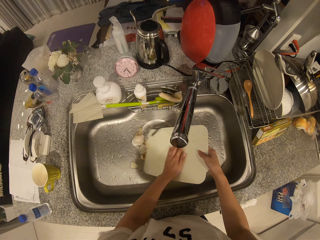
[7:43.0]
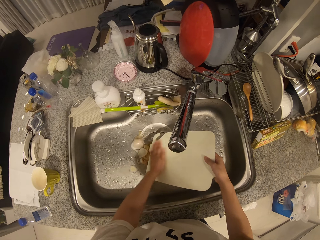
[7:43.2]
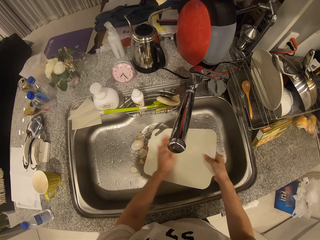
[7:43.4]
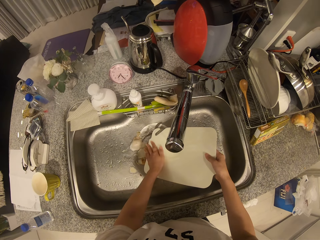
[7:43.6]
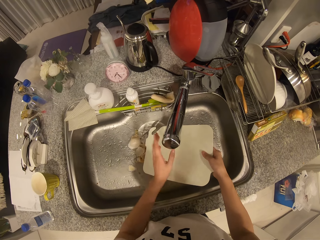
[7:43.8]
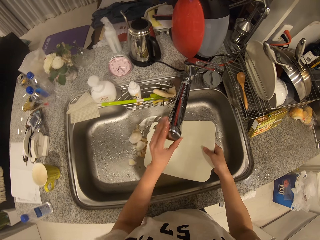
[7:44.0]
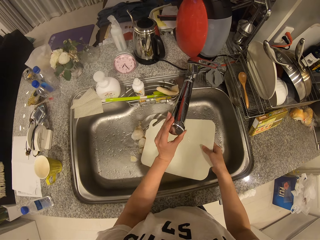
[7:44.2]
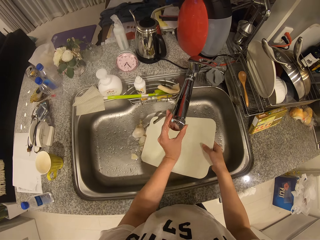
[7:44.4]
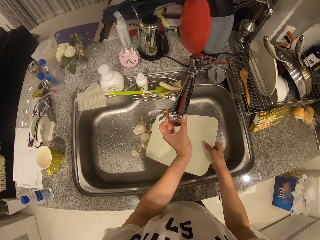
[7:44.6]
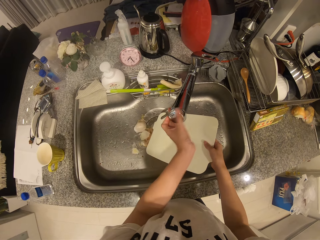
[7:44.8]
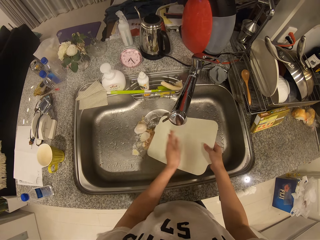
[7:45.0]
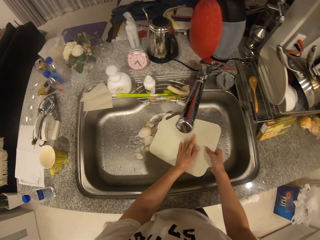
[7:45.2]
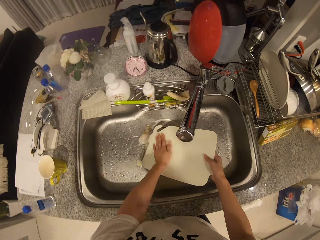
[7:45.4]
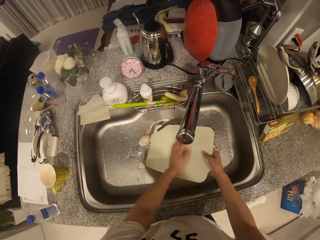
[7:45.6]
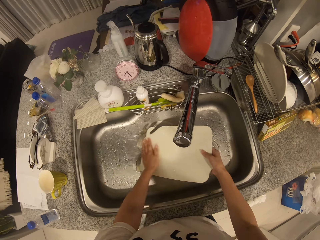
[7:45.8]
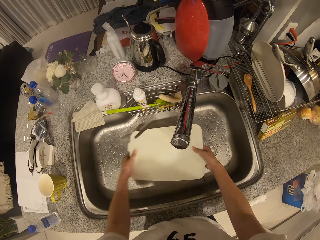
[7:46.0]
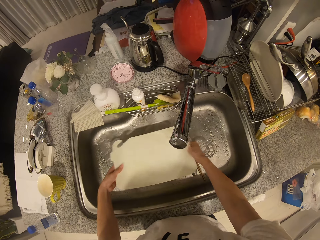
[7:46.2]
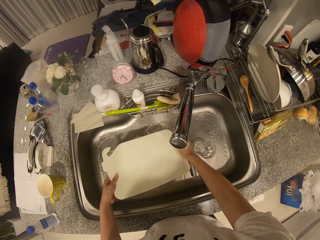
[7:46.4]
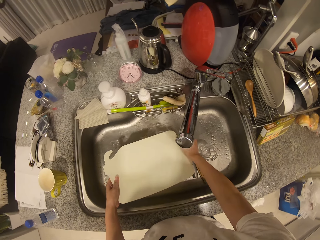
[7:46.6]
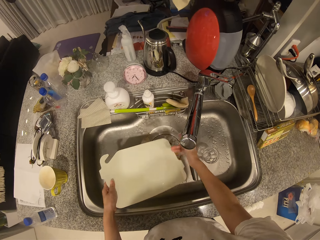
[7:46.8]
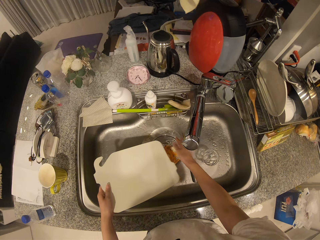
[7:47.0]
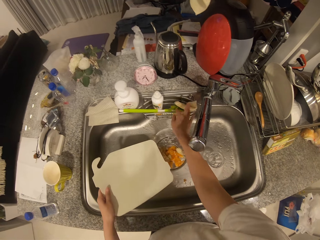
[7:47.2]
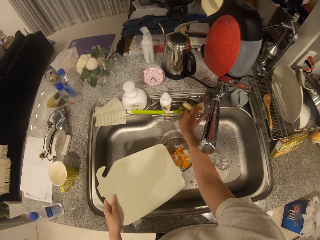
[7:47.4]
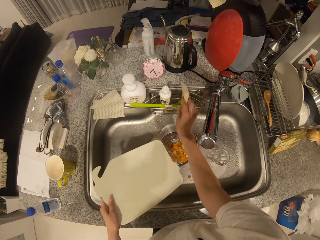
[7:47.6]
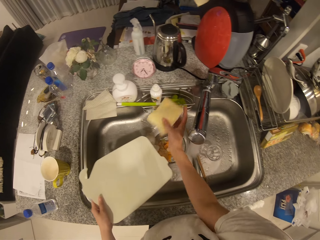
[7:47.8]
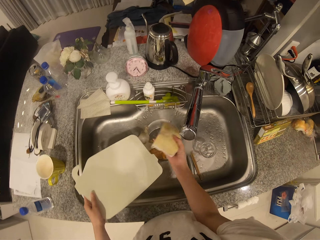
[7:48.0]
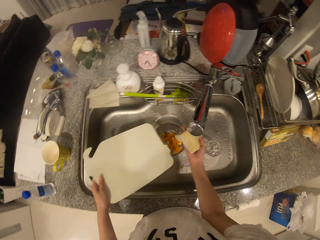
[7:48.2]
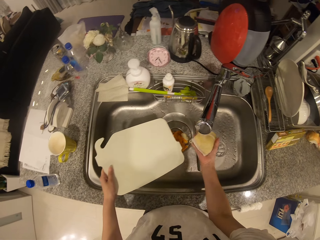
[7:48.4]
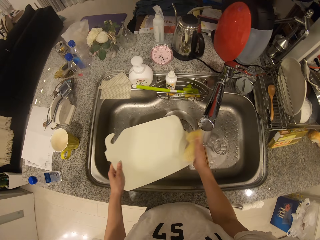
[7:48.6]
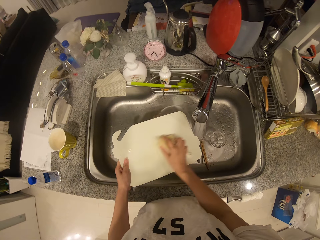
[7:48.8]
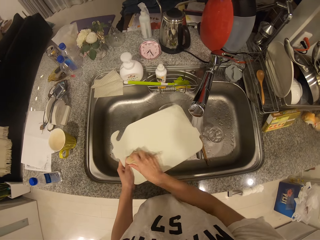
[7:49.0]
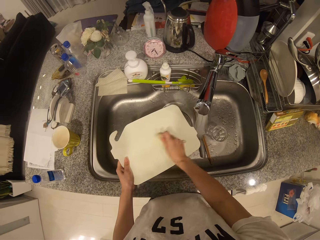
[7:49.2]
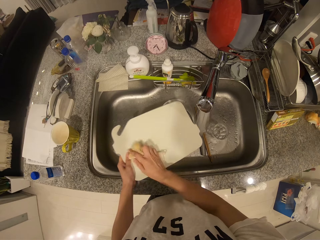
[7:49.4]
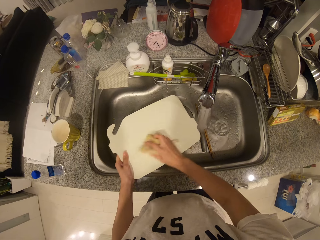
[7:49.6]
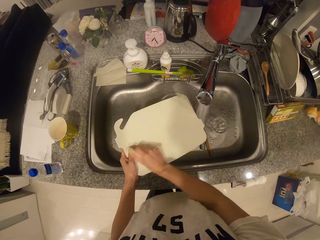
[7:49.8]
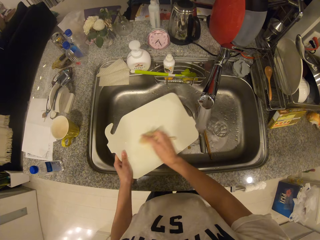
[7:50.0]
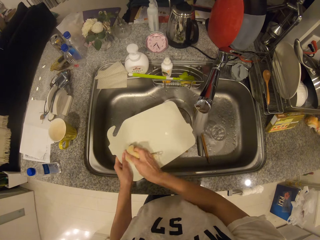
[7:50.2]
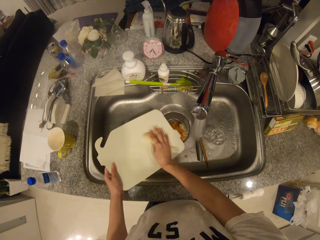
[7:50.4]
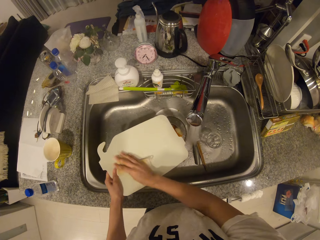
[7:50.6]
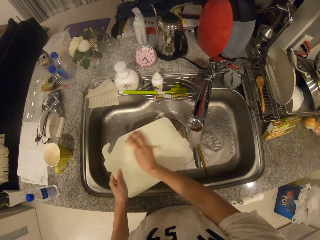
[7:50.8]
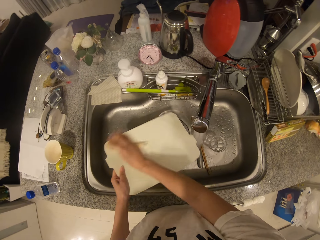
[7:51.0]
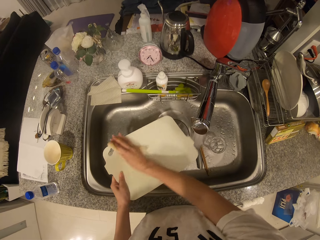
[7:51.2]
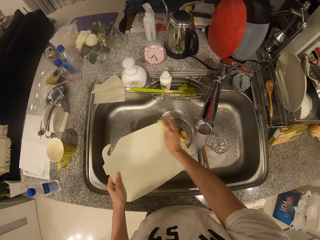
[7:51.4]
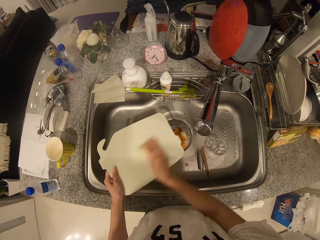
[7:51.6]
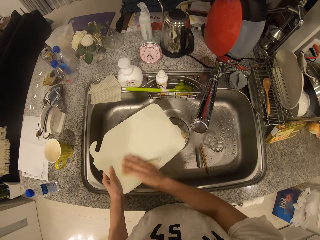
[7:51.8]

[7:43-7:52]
The camera wearer rinses the cutting board or chopping board in the sink. He adjusts the water pressure. He cleans the chopping board. He picks up the foam or sponge from the sink with his right hand. He wets the sponge. He washes the cutting board with the foam in his right hand.

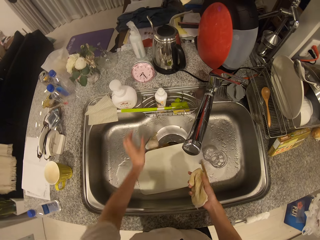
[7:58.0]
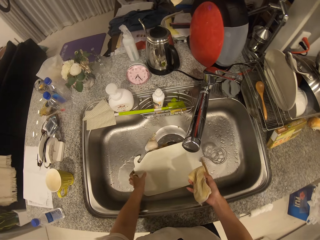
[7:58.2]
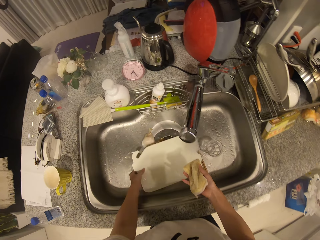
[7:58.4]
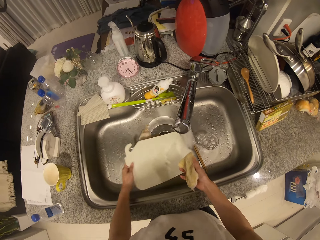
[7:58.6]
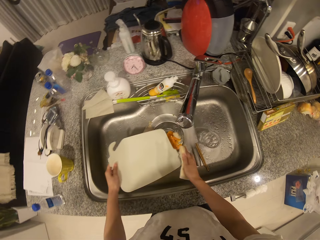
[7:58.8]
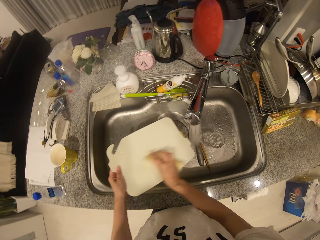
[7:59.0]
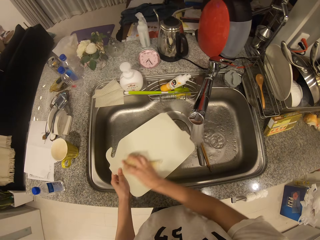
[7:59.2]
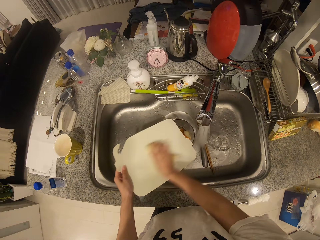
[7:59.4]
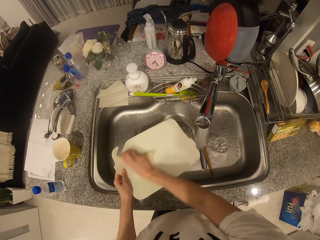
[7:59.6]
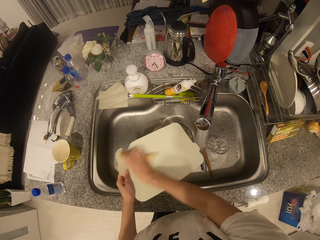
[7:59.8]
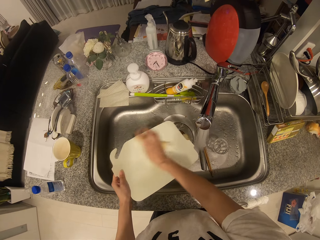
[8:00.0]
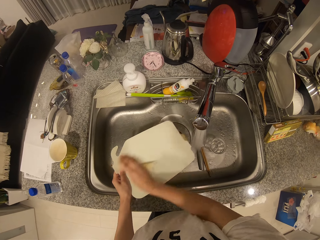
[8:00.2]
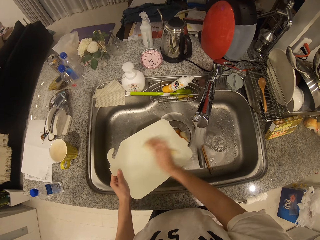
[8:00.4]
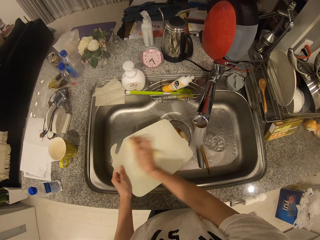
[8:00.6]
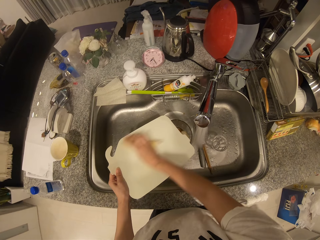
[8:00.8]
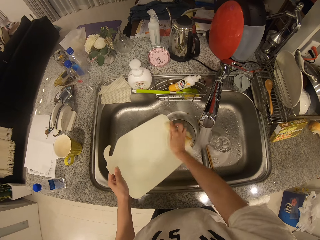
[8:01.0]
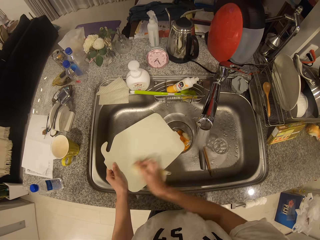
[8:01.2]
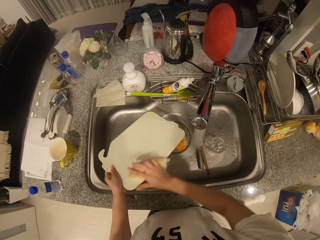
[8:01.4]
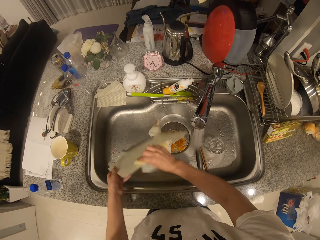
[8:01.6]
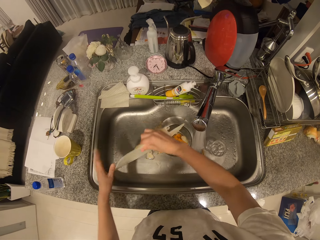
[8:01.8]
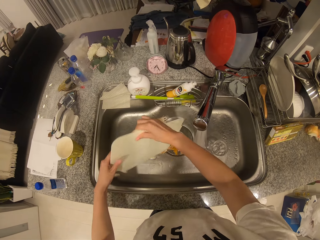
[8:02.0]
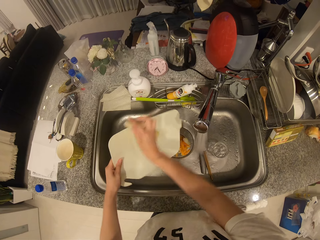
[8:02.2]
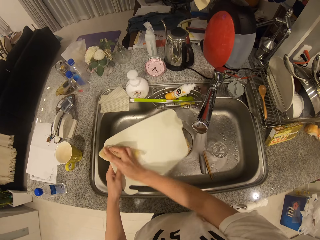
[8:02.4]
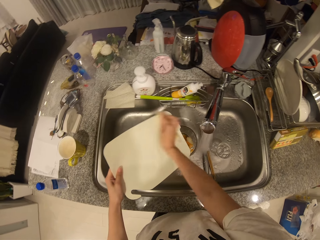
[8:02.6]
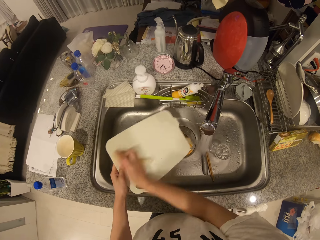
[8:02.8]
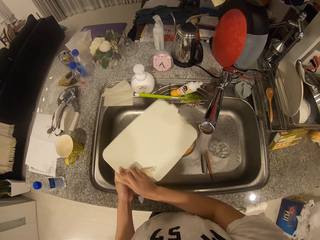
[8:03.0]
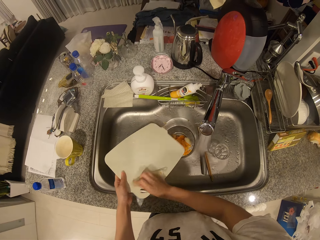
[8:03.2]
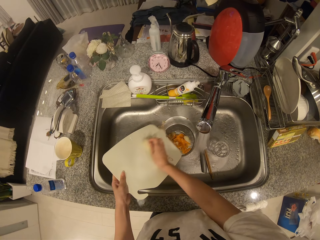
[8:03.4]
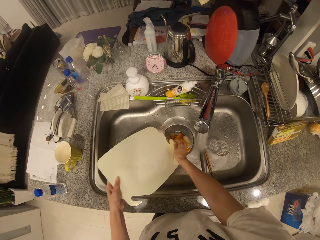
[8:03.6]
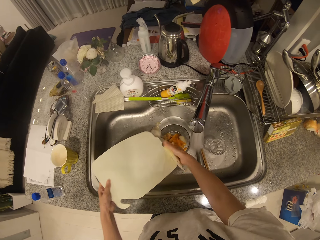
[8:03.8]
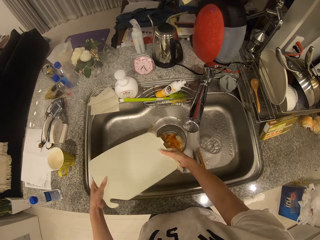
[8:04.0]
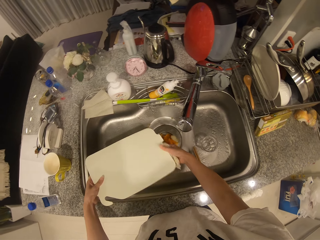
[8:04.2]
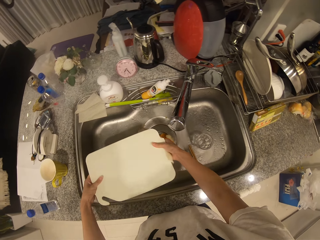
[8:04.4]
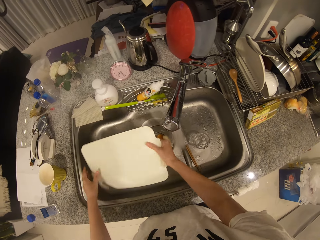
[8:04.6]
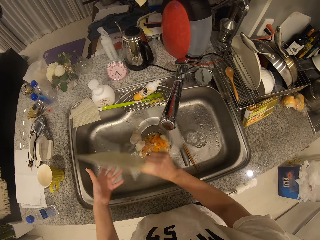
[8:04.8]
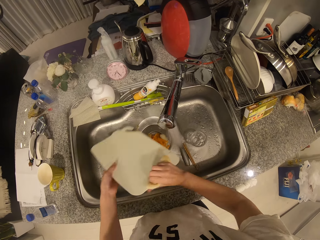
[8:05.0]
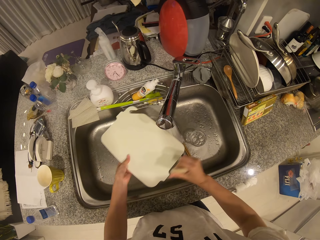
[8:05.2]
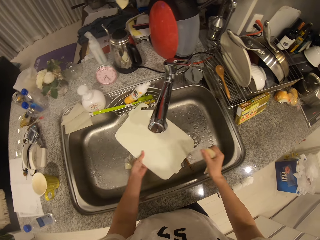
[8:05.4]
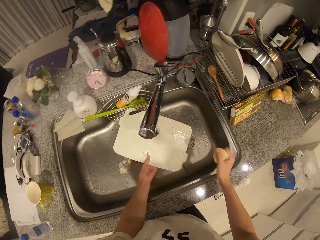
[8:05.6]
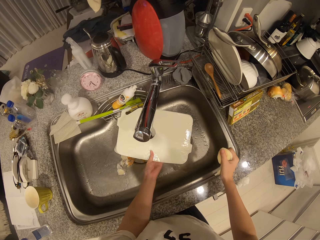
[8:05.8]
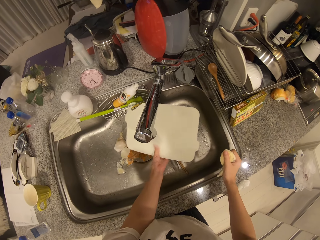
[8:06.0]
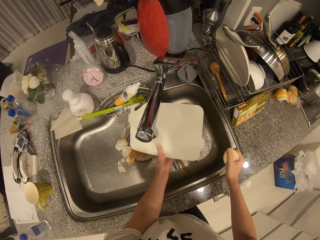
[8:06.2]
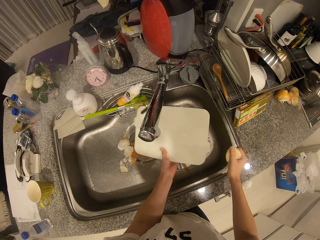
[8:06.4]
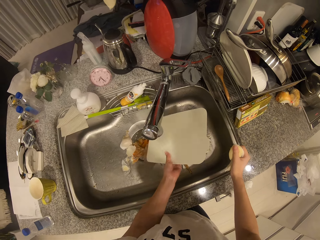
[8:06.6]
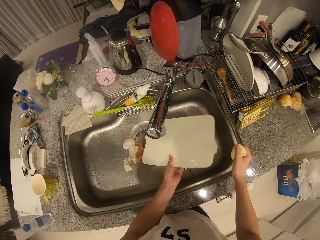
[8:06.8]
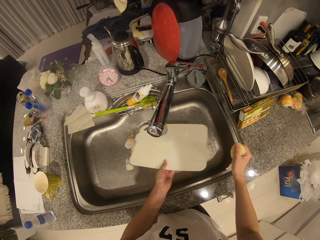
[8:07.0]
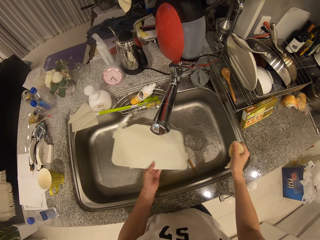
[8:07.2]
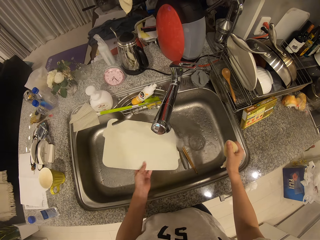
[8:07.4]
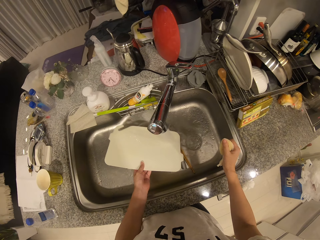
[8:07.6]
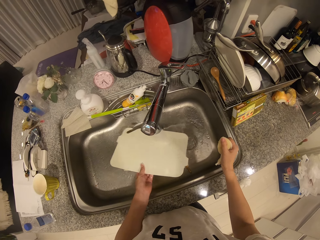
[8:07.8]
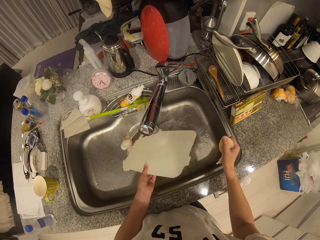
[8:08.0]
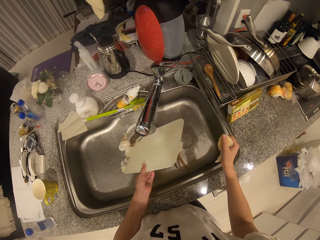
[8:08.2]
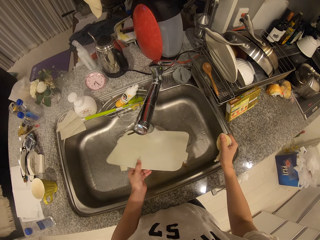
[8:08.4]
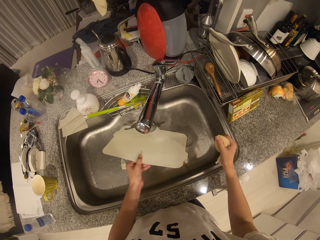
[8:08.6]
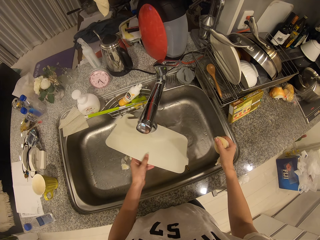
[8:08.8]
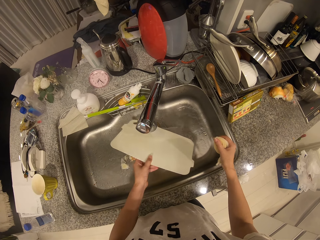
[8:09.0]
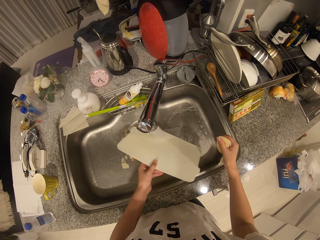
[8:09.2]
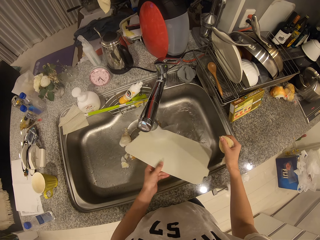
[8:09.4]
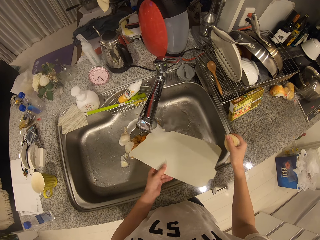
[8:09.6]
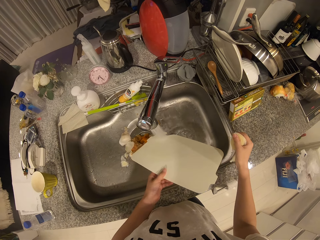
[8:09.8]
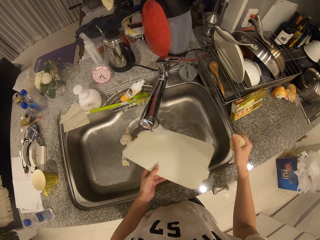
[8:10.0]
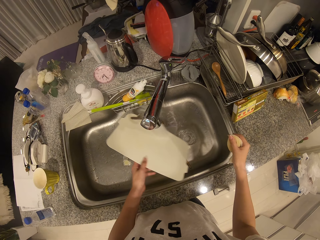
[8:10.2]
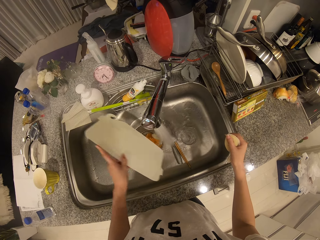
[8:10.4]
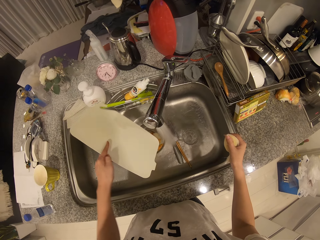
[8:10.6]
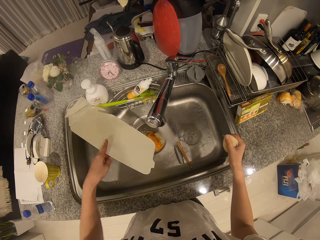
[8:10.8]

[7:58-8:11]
The camera wearer picks up the cutting board from the sink with his left hand. He washes the cutting board with the foam in his right hand. He rinses the cutting board in the sink.
